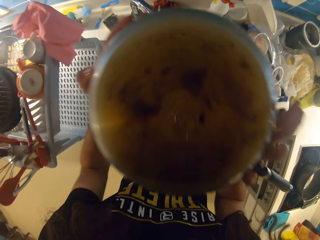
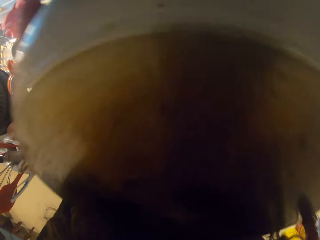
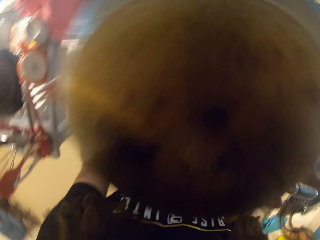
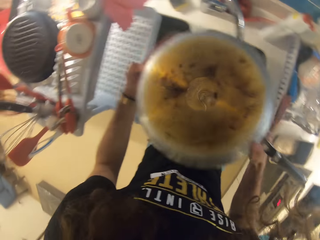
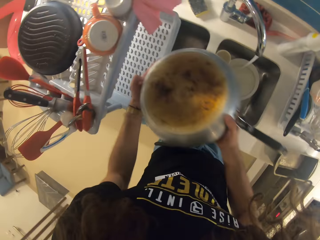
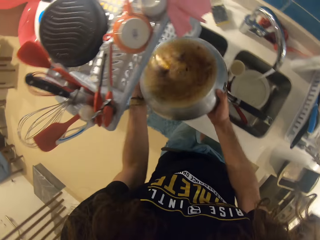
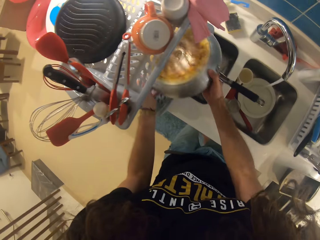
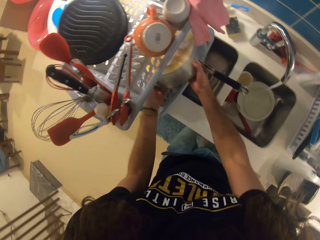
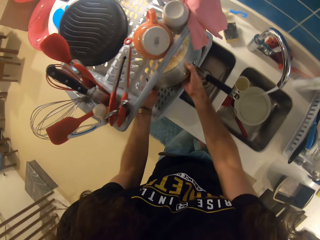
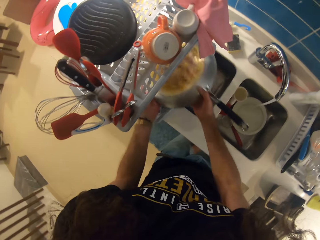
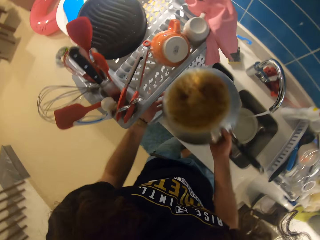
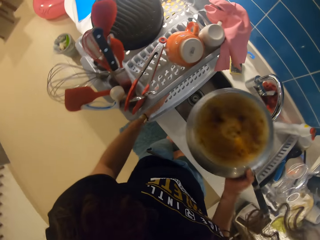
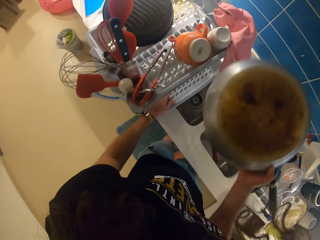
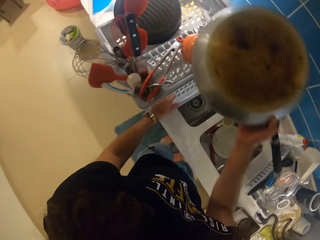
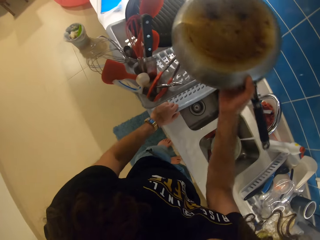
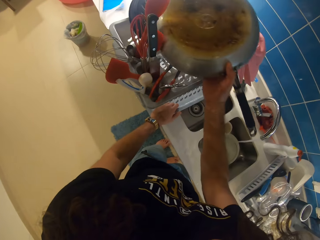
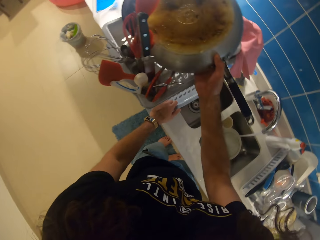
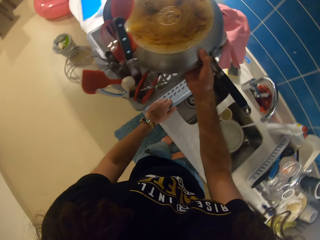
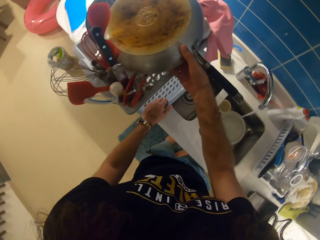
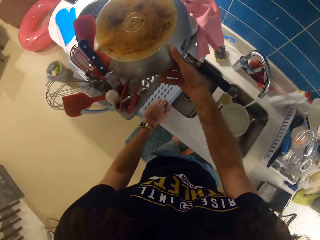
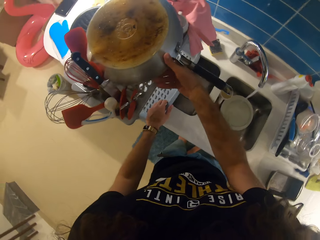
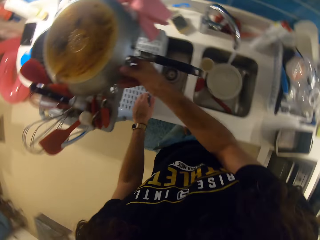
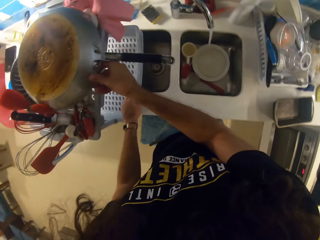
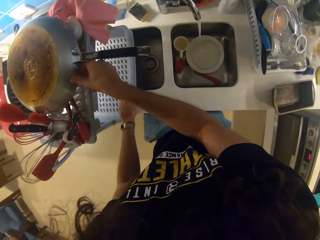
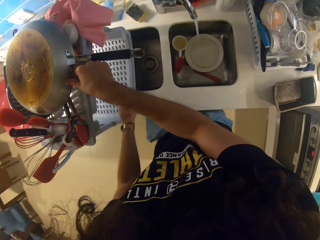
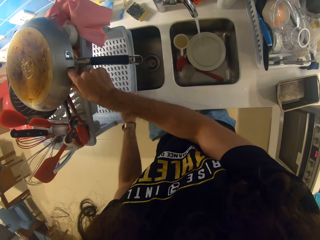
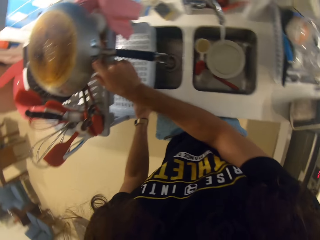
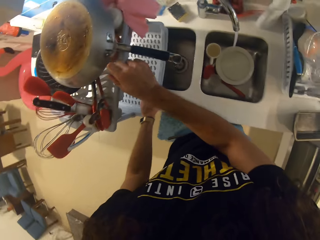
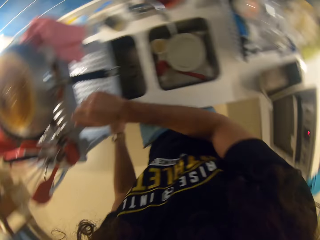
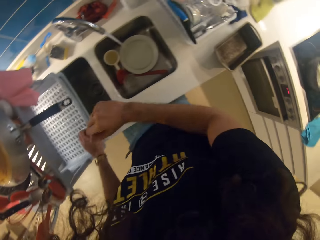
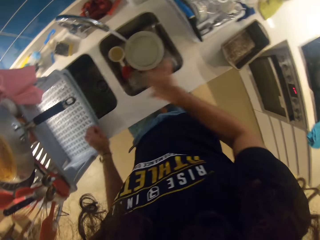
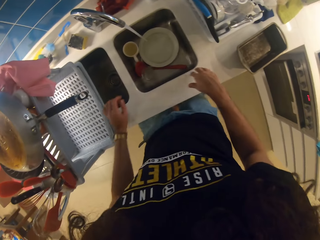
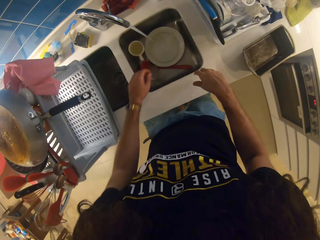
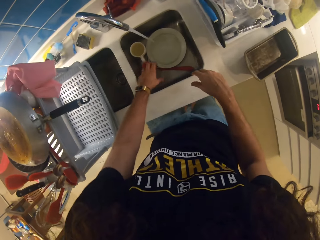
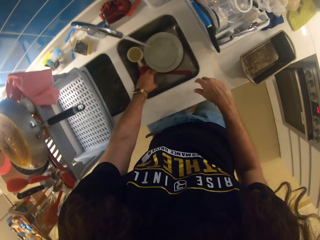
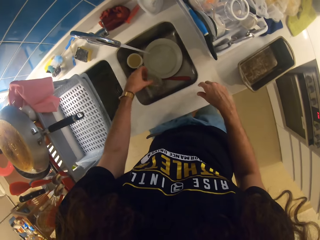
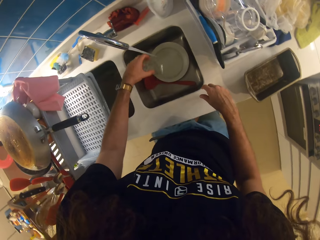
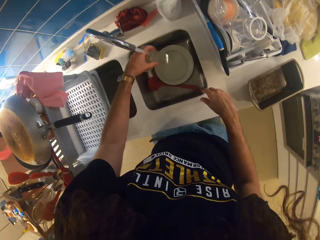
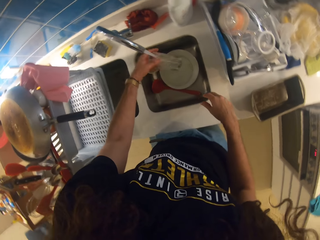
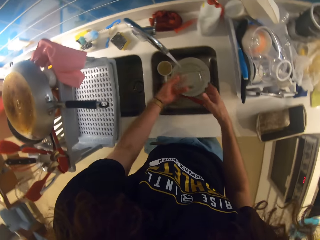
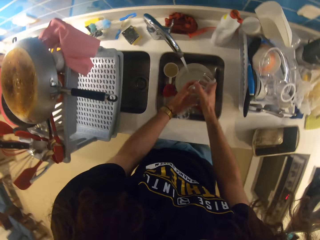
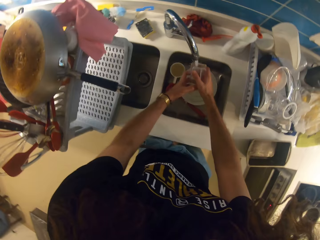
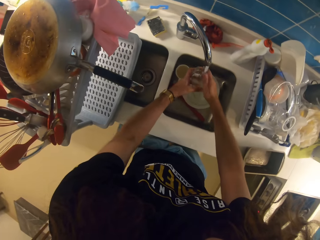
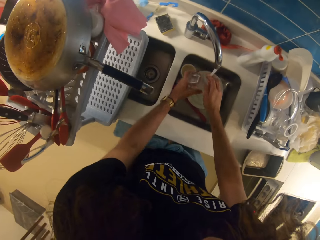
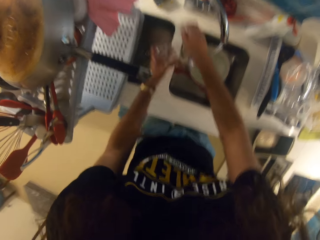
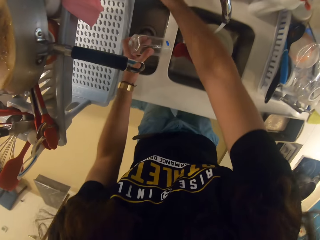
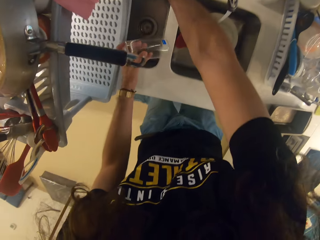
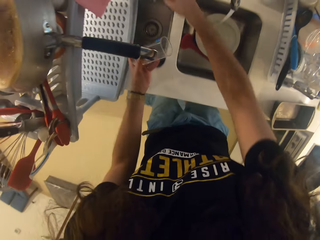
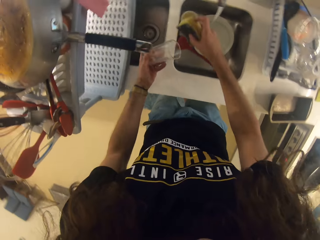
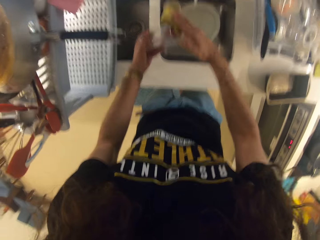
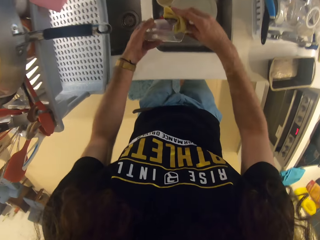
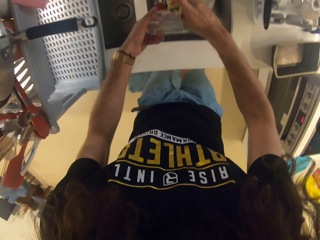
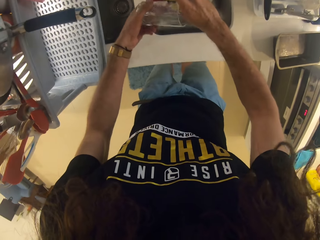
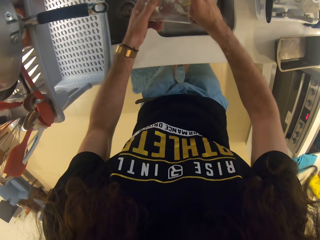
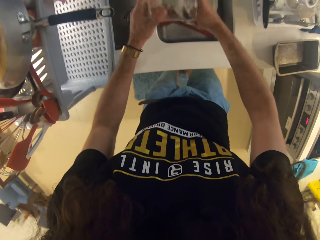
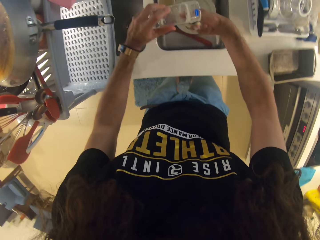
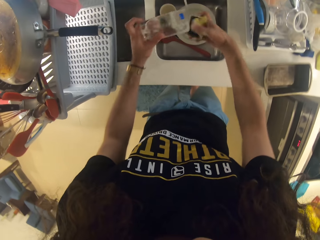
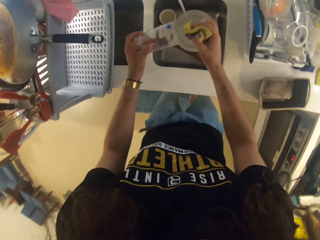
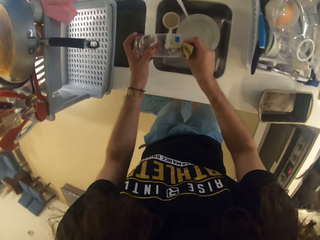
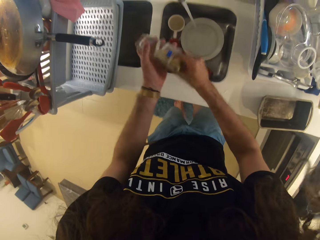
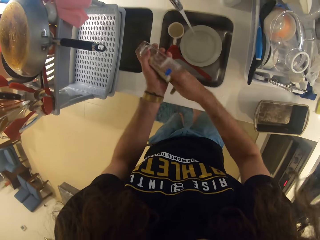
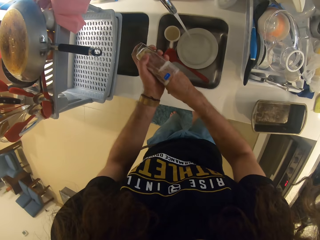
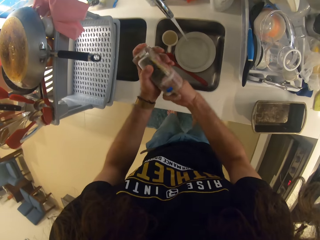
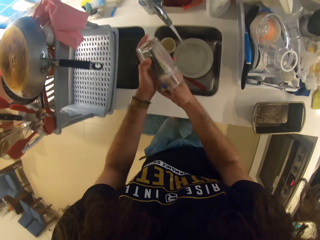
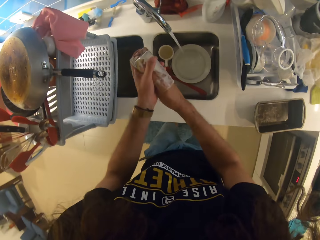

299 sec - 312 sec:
The camera wearer puts the frying pan on the dish drier. They wash a glass in the sink.

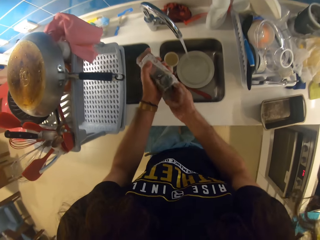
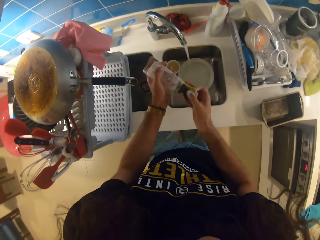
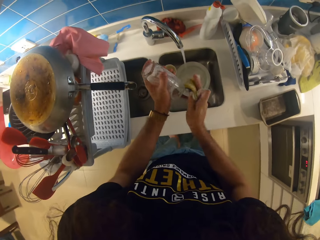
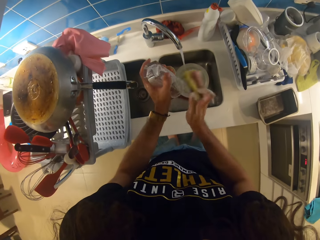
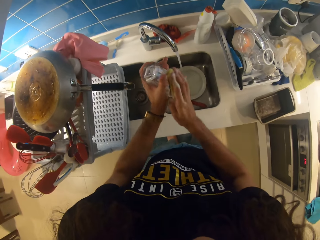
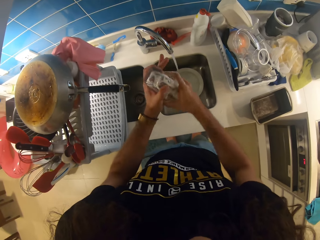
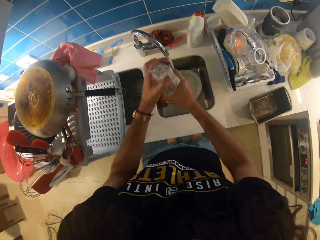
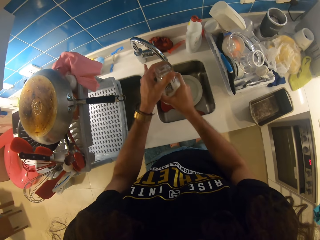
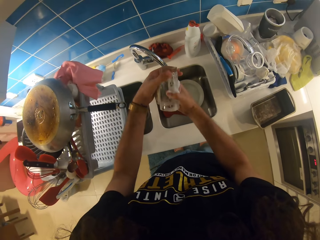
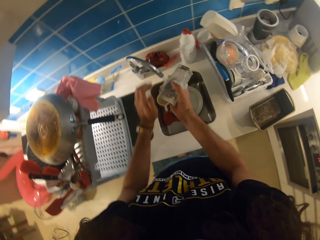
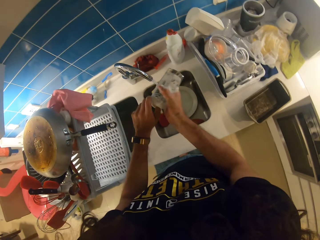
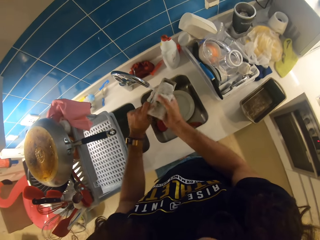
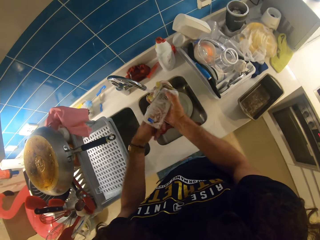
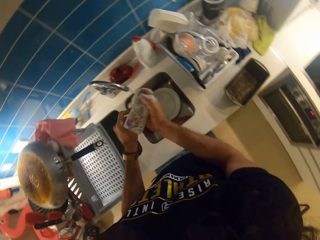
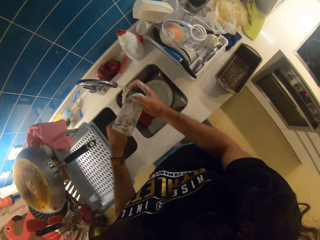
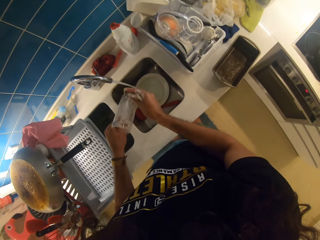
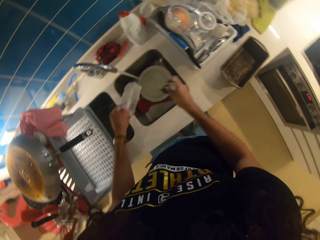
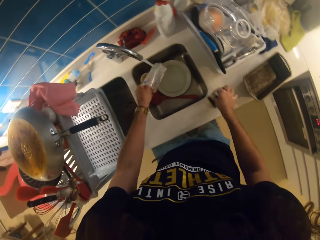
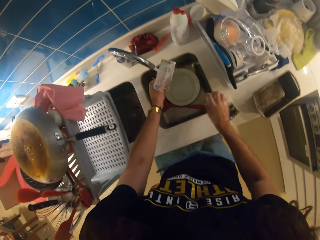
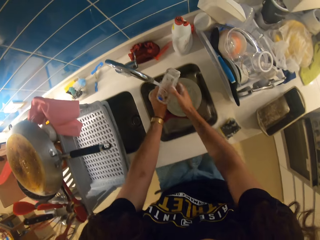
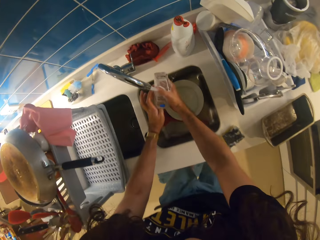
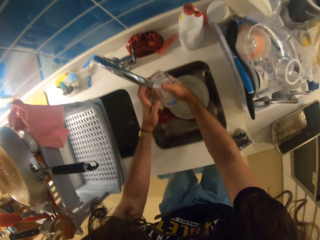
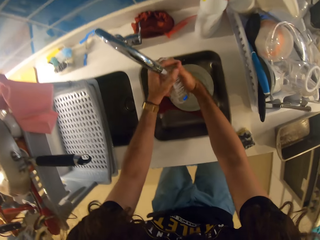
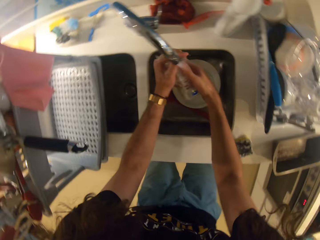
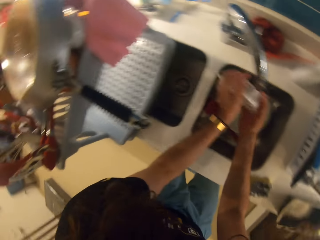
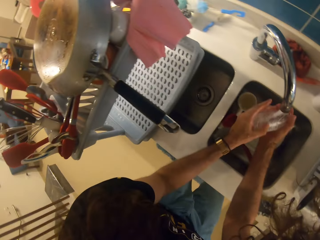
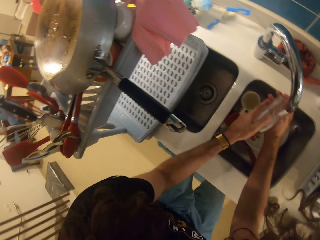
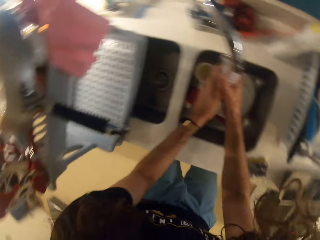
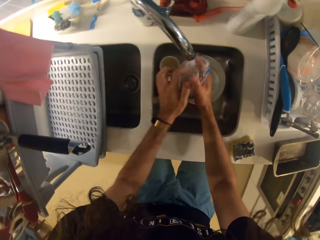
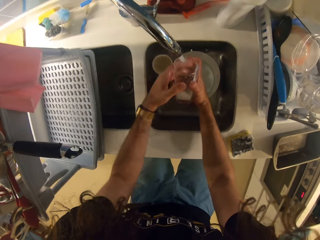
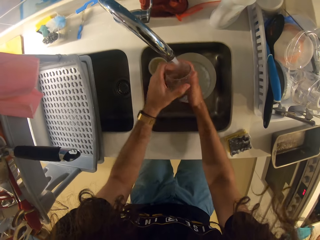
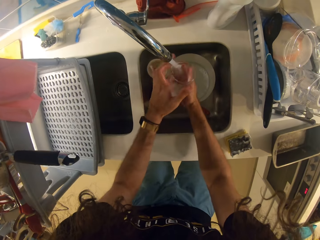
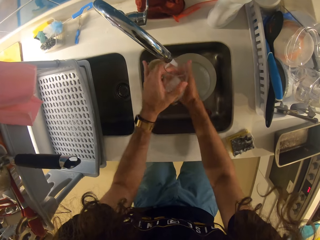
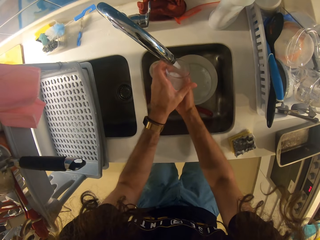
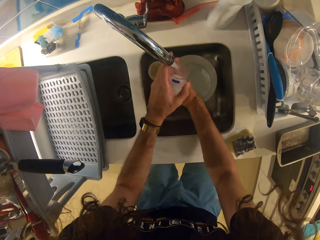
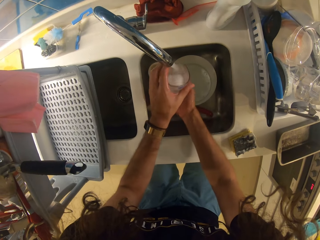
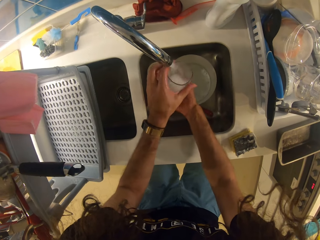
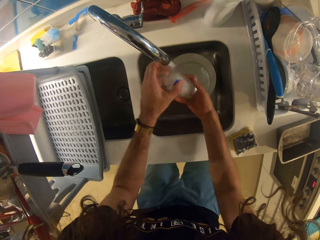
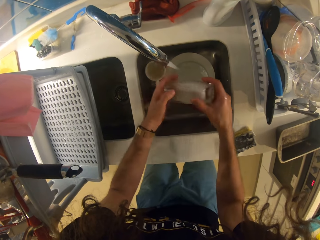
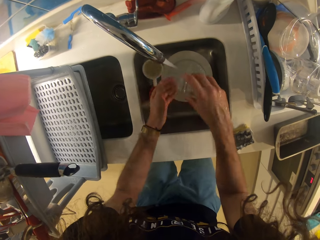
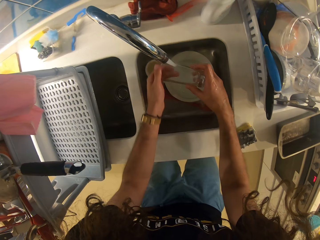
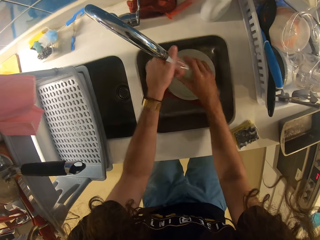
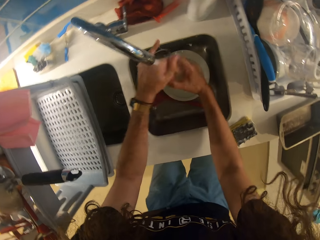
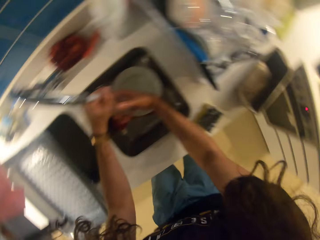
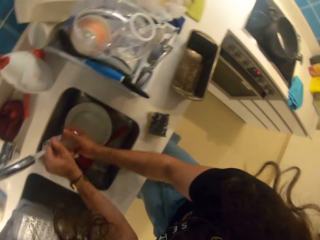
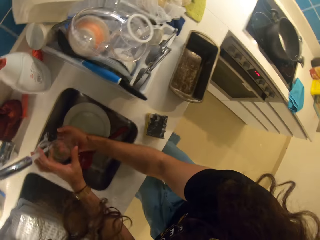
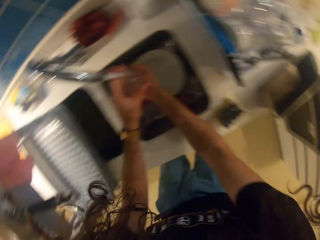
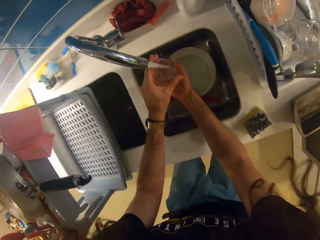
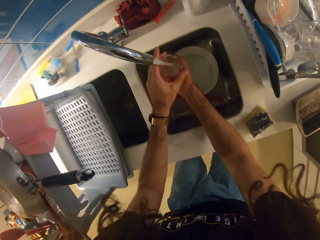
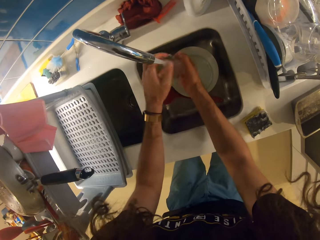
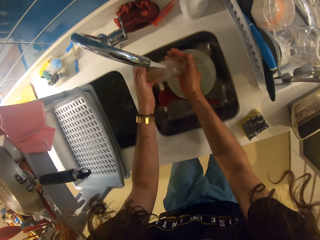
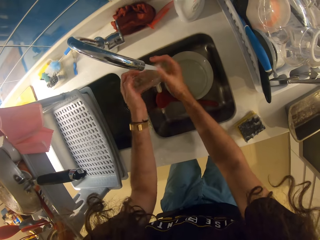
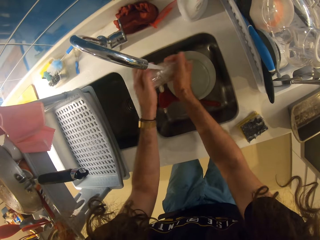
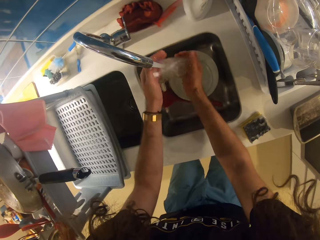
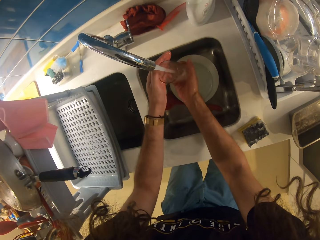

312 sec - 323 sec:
The camera wearer puts down the dish washing sponge on her right hand. She rinses the glass.
